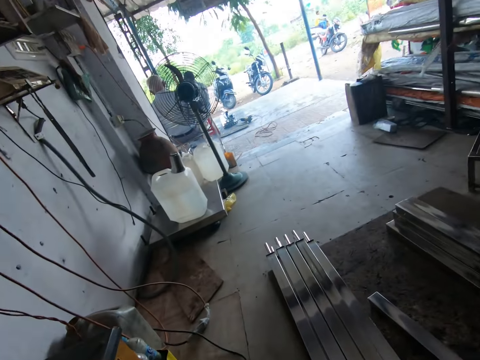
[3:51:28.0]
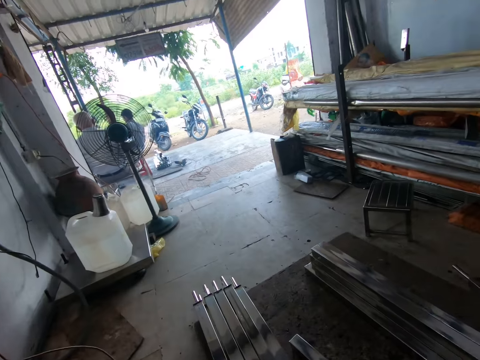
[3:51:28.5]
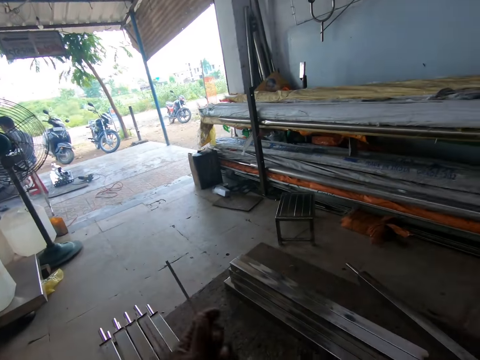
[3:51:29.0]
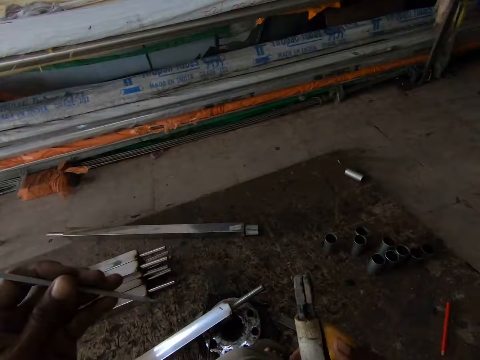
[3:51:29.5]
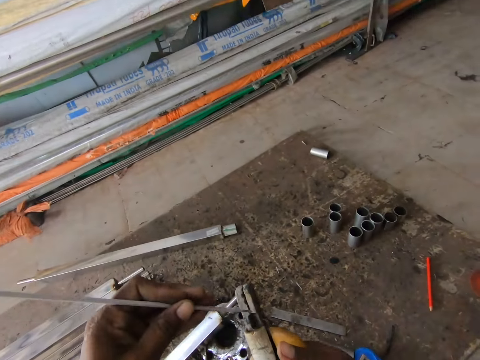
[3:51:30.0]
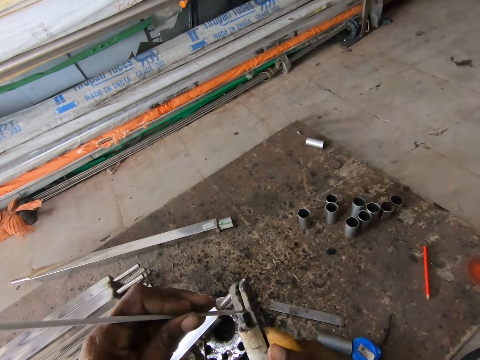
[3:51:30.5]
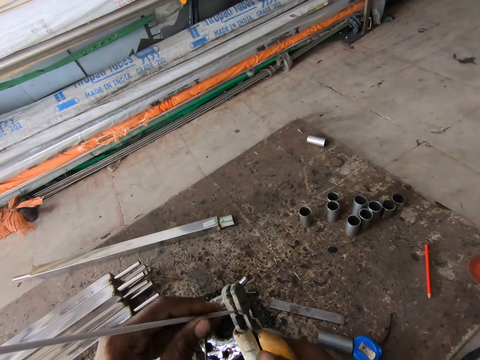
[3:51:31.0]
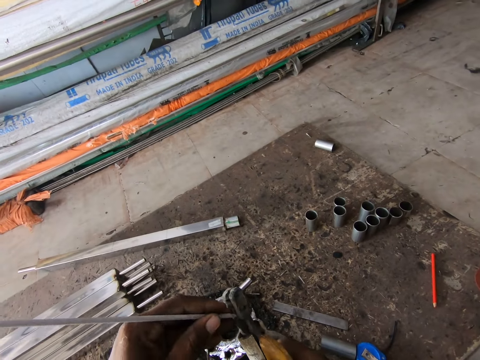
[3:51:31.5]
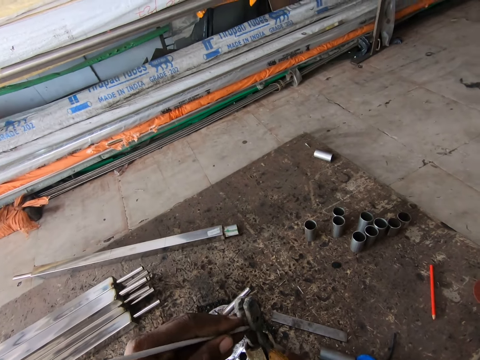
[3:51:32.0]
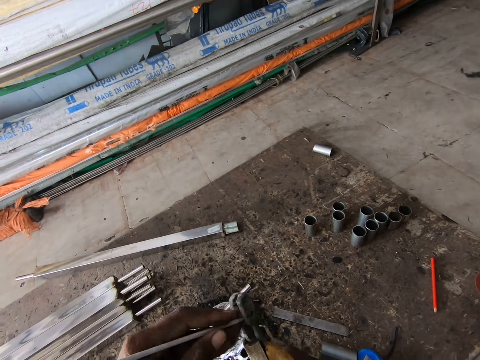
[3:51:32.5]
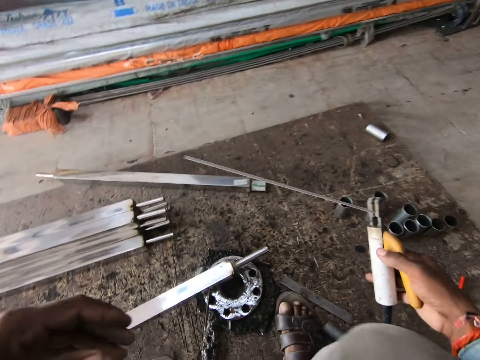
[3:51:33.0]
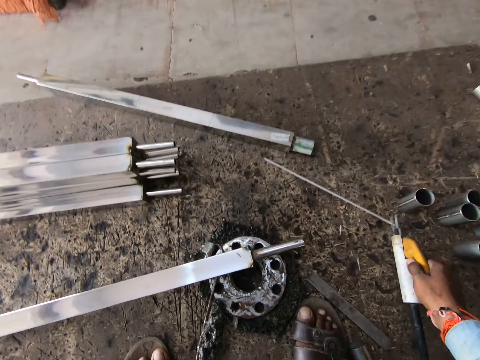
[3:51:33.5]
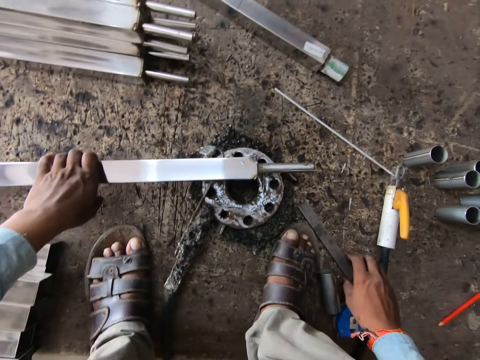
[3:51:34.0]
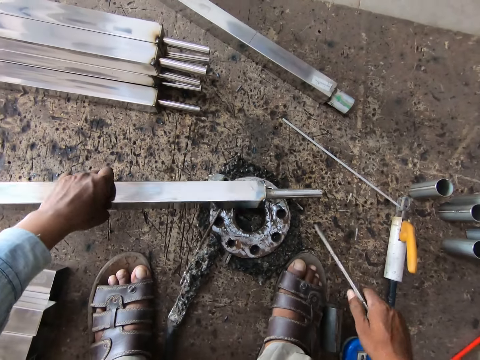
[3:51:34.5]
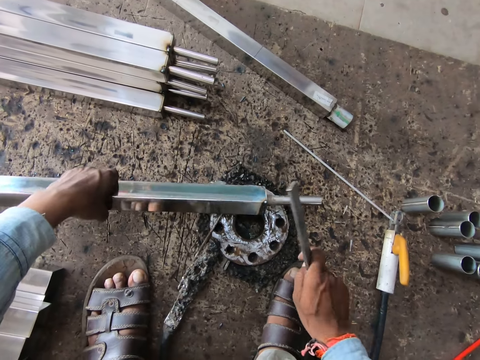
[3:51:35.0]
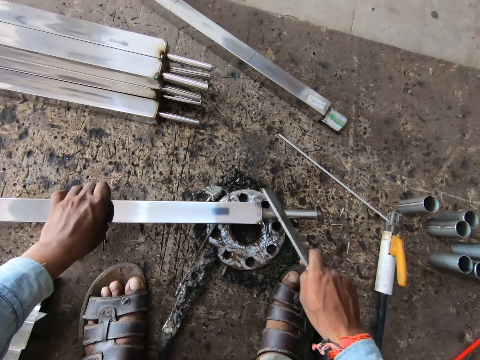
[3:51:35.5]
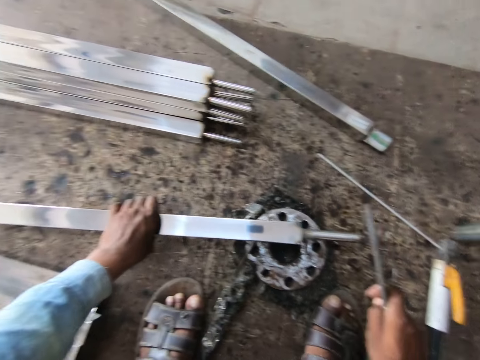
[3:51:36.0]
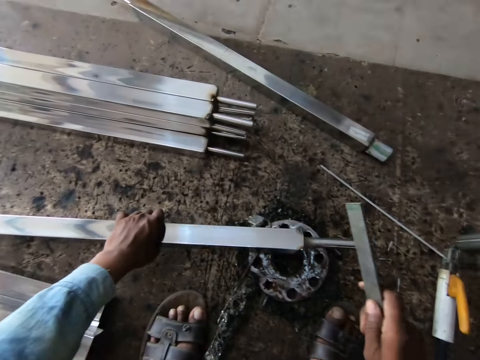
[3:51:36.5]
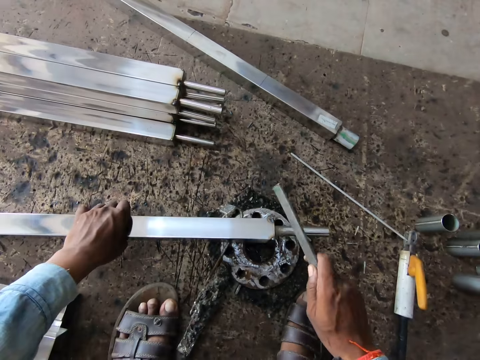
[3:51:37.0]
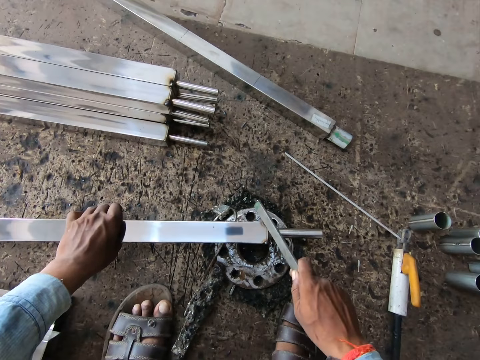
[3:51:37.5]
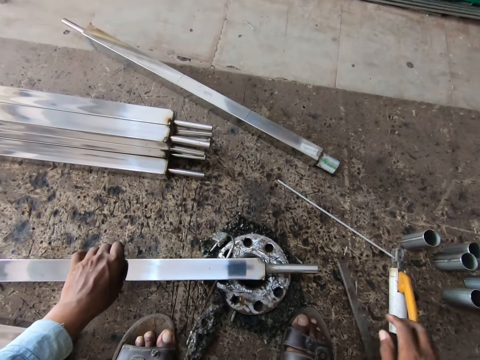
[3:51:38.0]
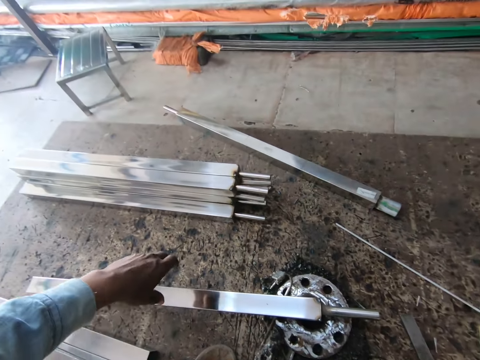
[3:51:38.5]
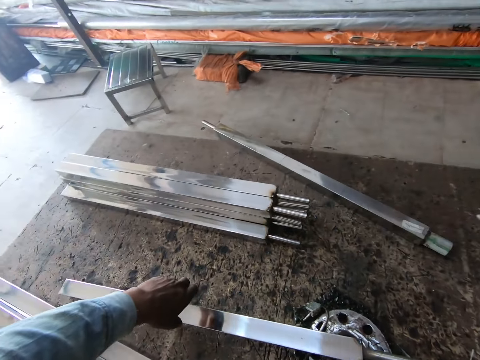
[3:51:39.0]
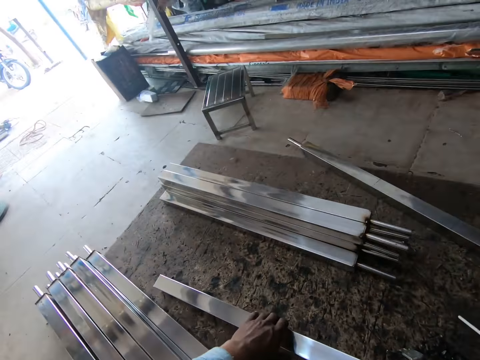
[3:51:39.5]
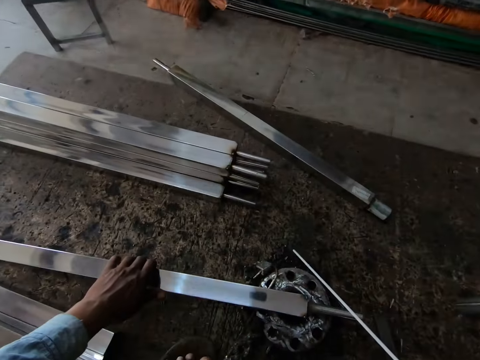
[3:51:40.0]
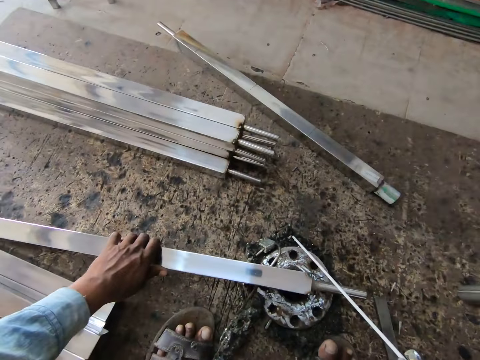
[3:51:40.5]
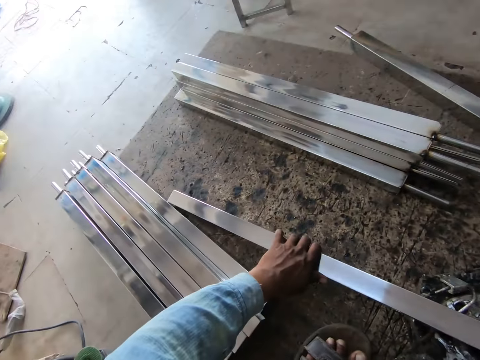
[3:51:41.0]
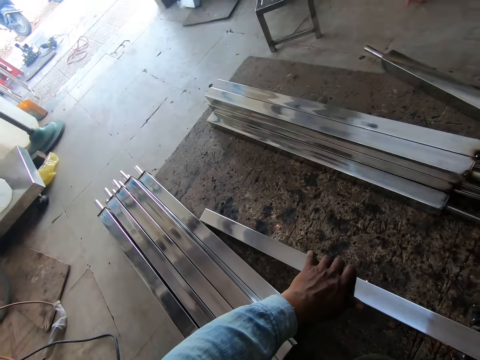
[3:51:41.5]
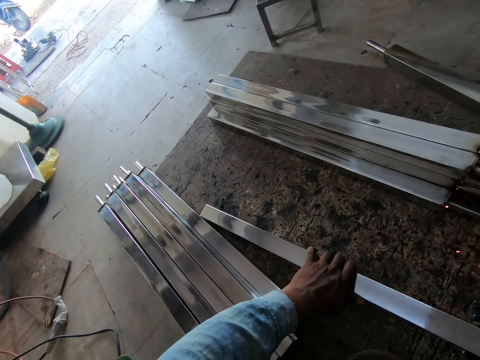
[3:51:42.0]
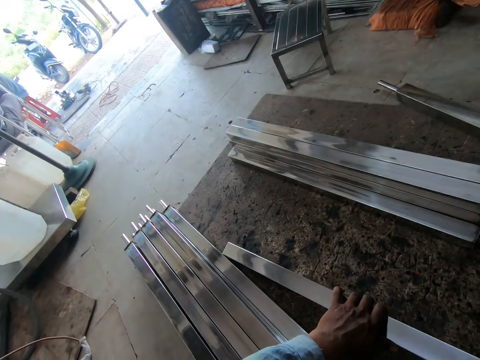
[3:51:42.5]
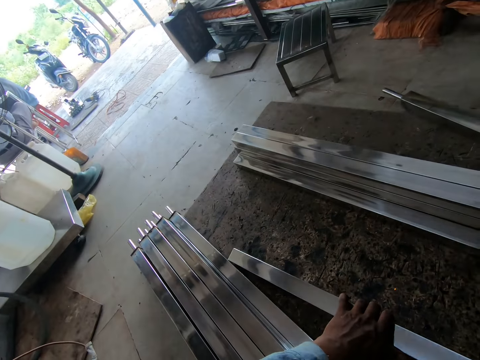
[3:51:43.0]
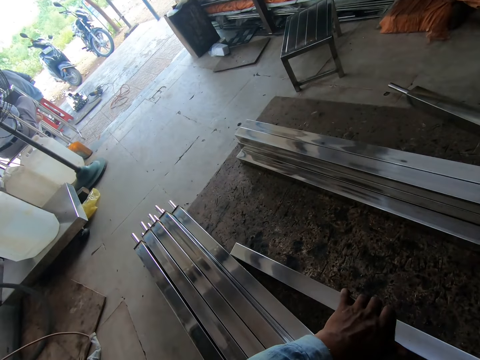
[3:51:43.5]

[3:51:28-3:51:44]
The camera wearer holds an electrode in his left hand. He picks up the electrode metal. He inserts the electrode into the electrode holder or welding machine in his right hand with his left hand. He removes his left hand from the electrode in the electrode holder in his right hand. He places the electrode holder on the floor with his right hand. He holds the steel rod on the flange with his left hand. He picks up the piece of steel from the floor with his right hand. He hits the steel rod on the flange with the piece of steel in his right hand. He places the piece of steel on the floor with his right hand. He removes his left hand from the steel rod on the flange. He picks up the welding machine on the floor. He holds the steel rod on the flange with his left hand. He welds a steel metal with the welding machine.

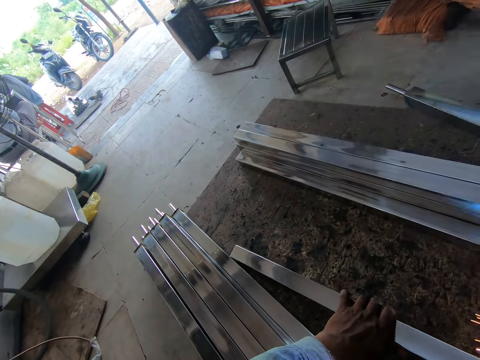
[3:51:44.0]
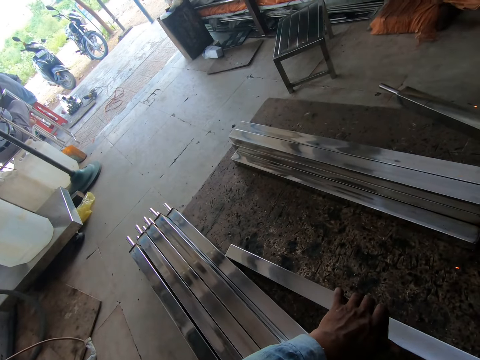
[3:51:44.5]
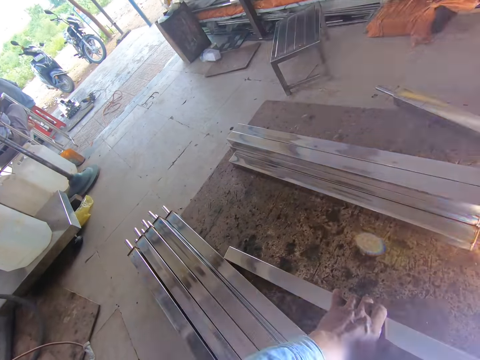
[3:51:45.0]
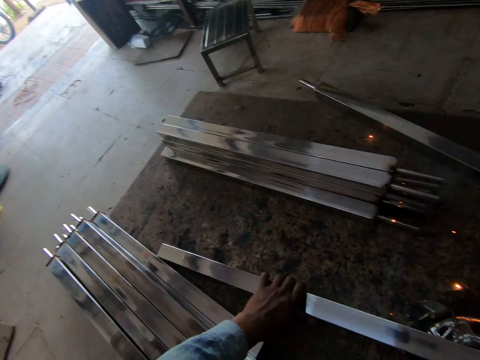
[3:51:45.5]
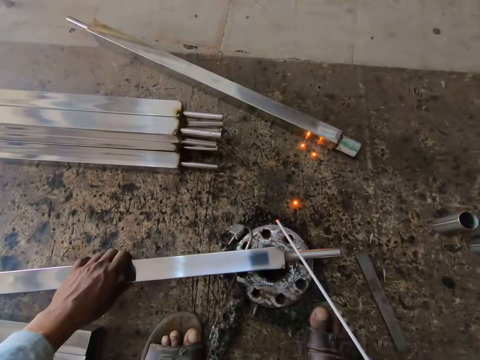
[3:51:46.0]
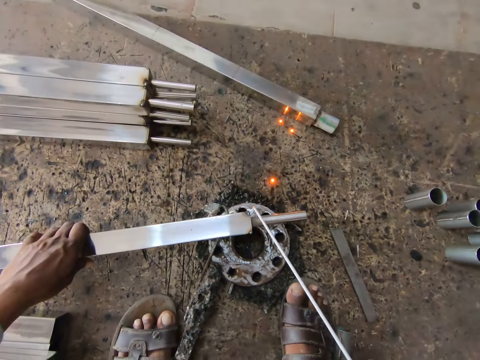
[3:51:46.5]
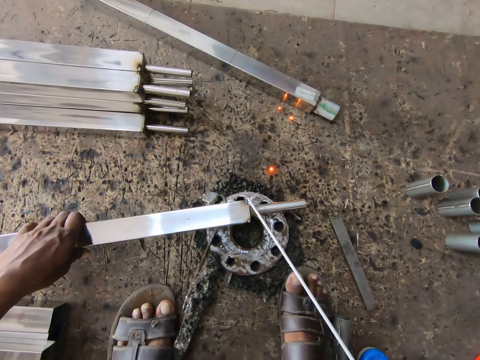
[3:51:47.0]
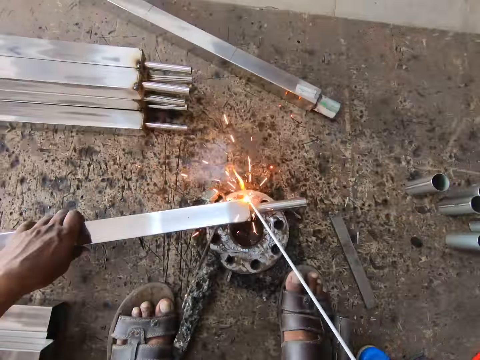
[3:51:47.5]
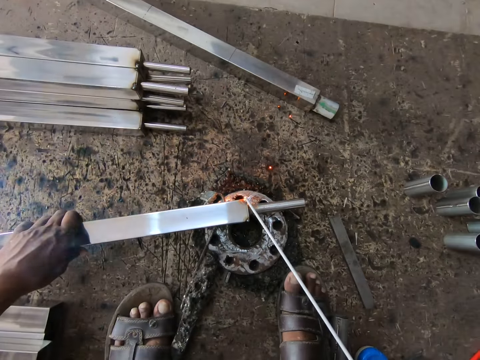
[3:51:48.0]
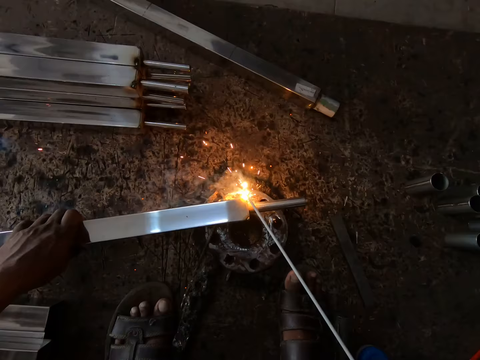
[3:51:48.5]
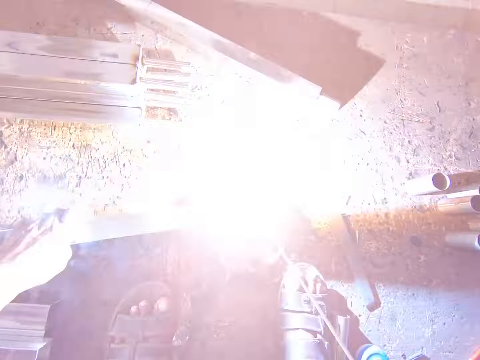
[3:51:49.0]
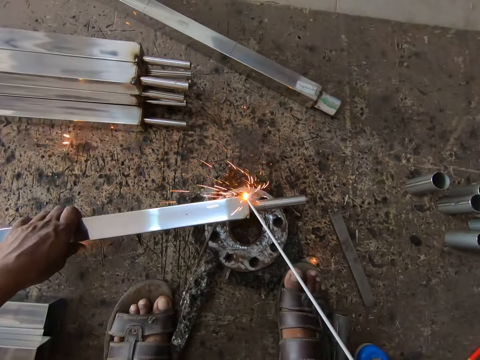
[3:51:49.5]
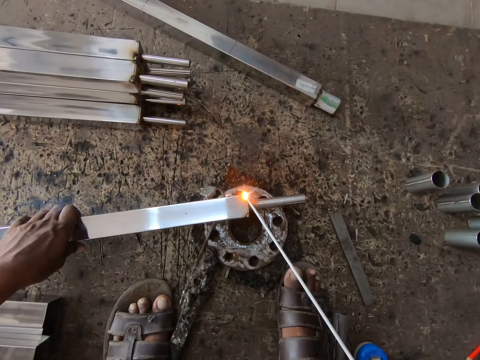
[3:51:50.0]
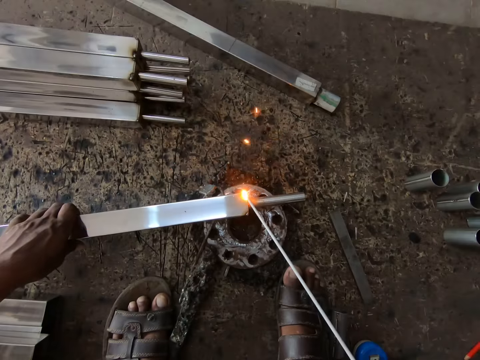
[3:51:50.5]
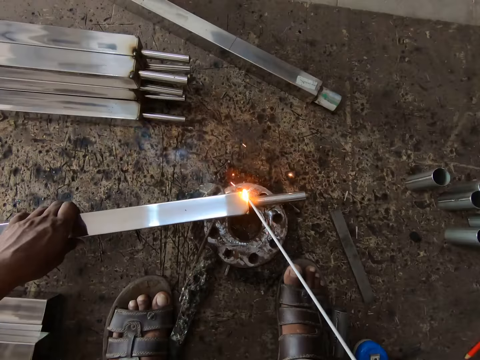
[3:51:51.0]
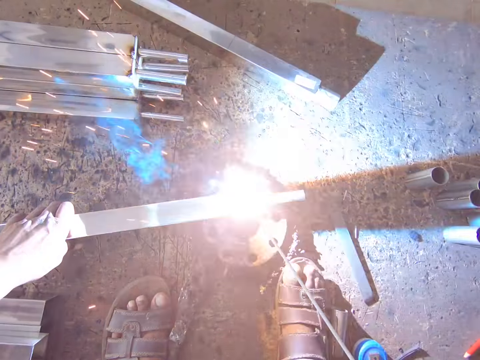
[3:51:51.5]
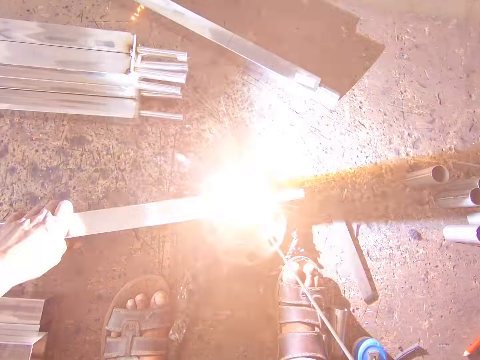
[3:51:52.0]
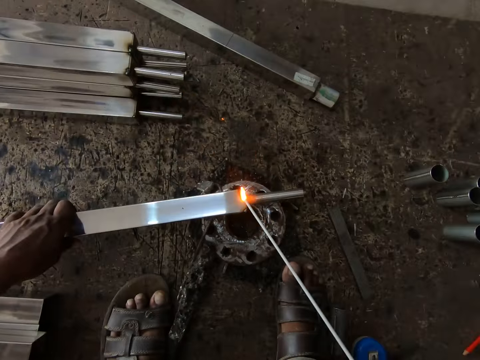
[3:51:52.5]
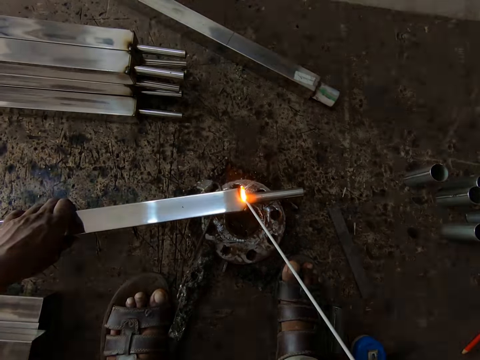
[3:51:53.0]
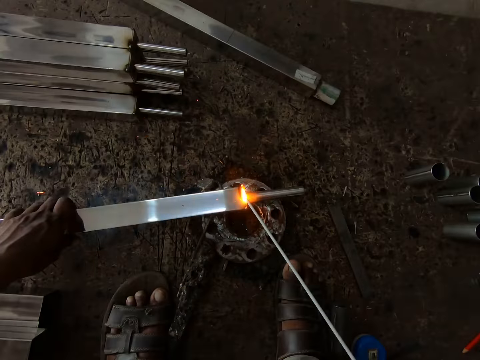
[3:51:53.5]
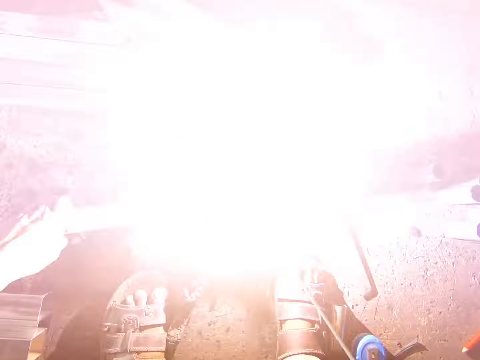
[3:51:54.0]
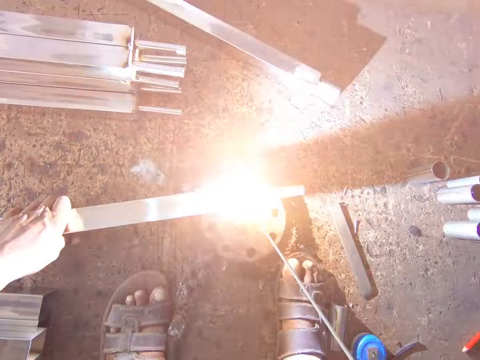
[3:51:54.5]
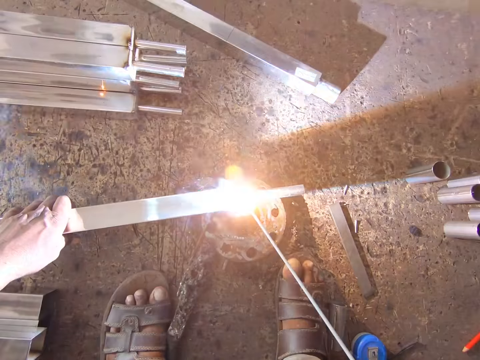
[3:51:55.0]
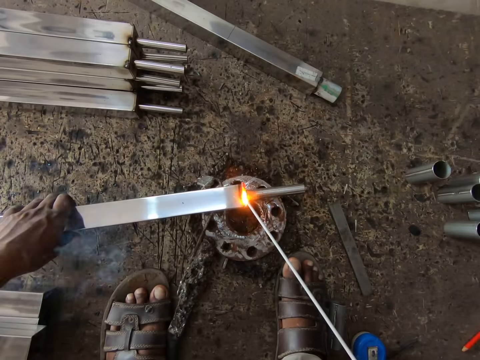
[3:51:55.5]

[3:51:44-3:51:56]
The camera wearer moves the steel rod on the flange with his left hand. He turns a steel metal. He welds the steel rod on the flange with the electrode in the electrode holder in his right hand.
